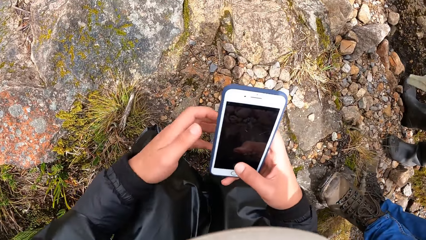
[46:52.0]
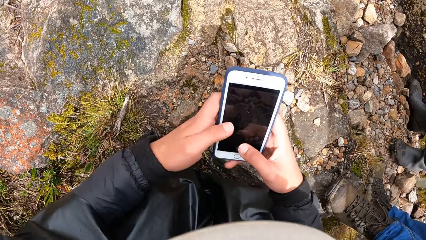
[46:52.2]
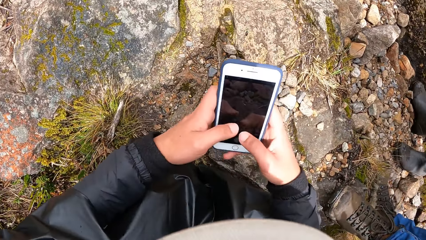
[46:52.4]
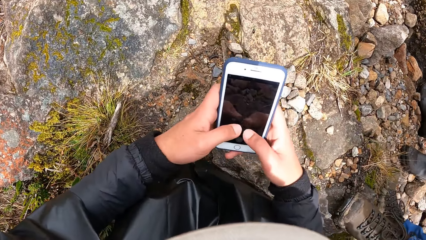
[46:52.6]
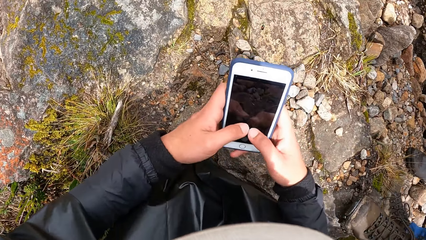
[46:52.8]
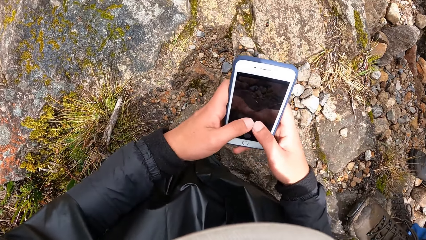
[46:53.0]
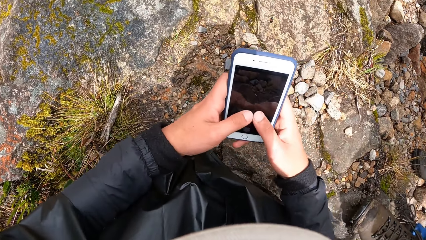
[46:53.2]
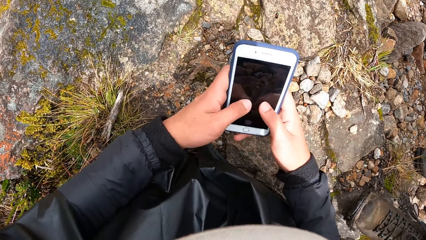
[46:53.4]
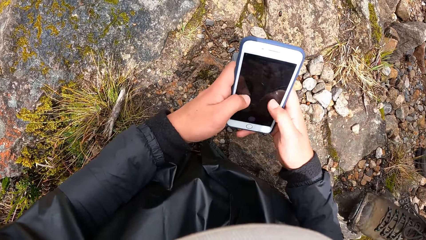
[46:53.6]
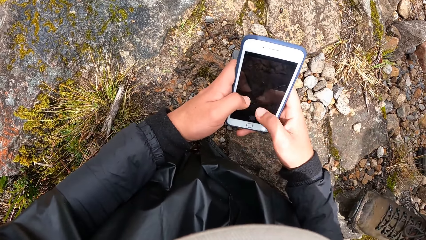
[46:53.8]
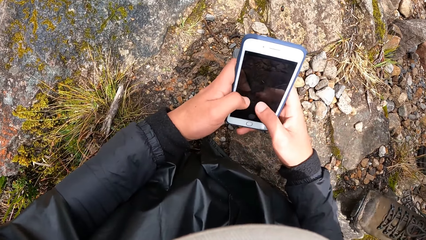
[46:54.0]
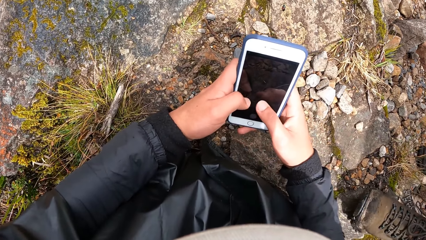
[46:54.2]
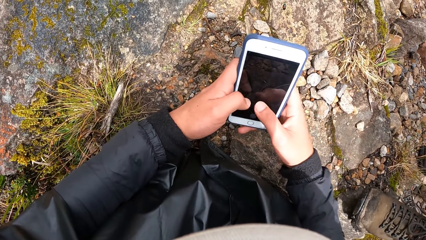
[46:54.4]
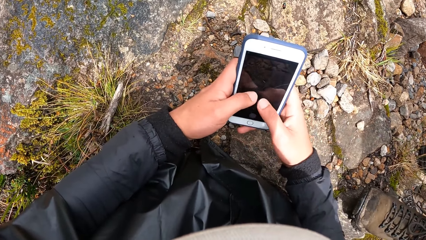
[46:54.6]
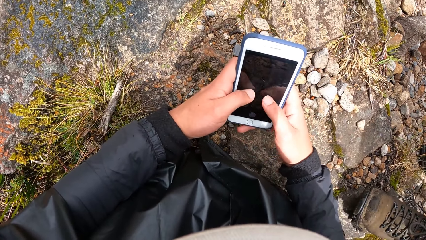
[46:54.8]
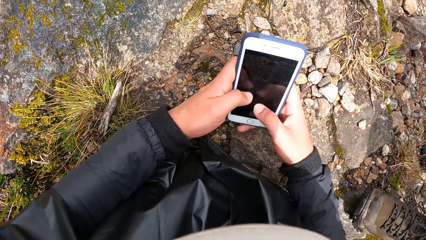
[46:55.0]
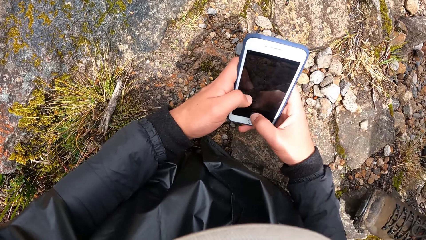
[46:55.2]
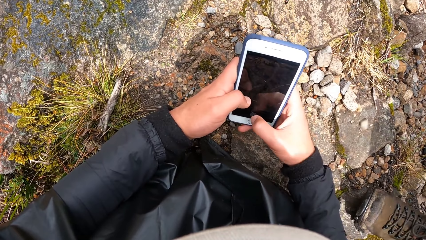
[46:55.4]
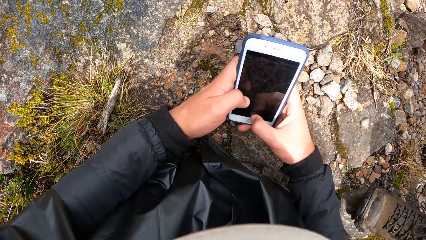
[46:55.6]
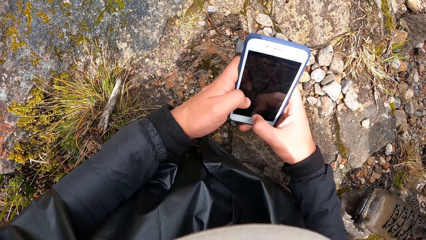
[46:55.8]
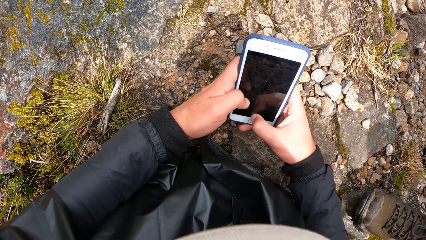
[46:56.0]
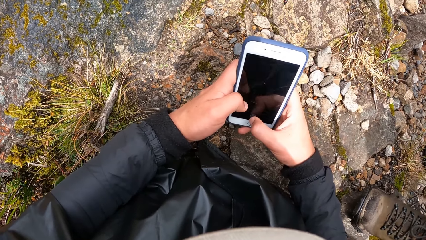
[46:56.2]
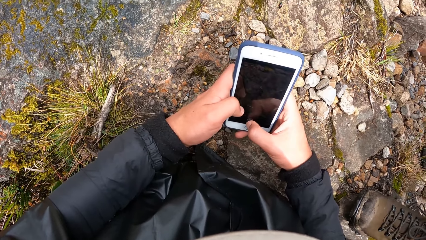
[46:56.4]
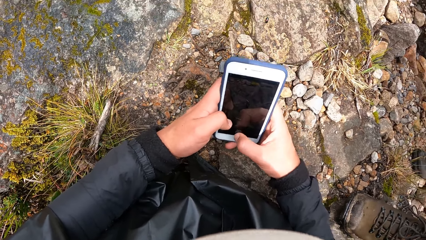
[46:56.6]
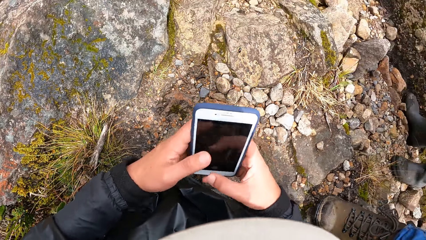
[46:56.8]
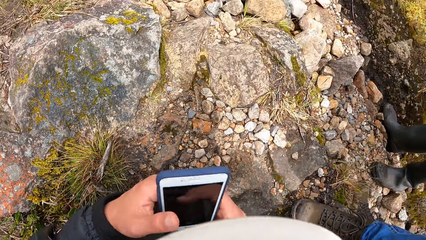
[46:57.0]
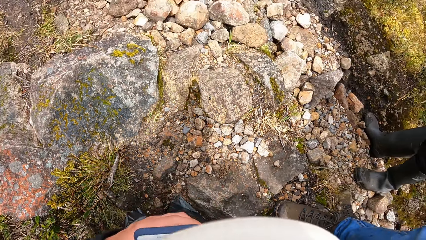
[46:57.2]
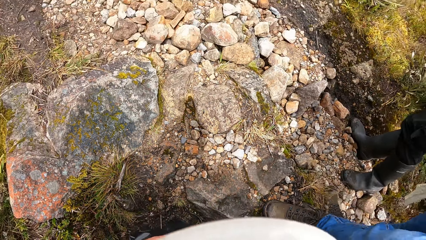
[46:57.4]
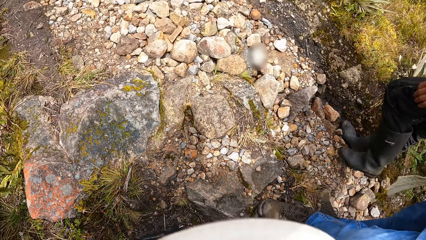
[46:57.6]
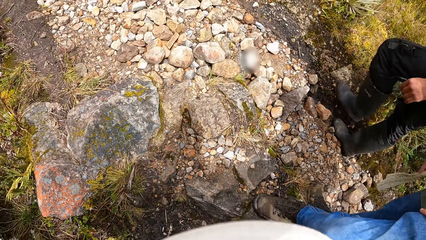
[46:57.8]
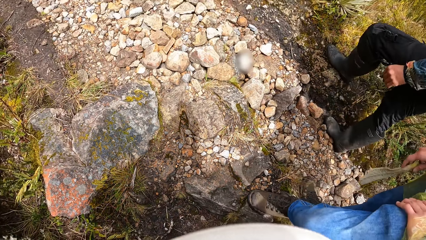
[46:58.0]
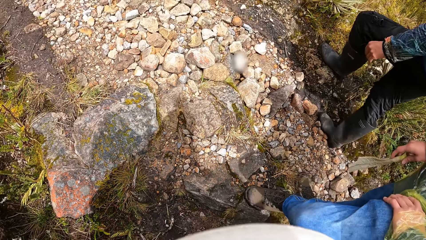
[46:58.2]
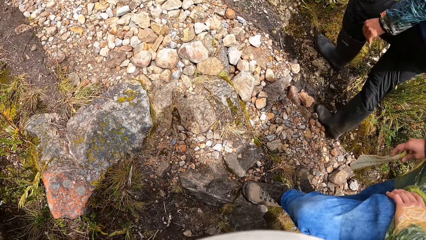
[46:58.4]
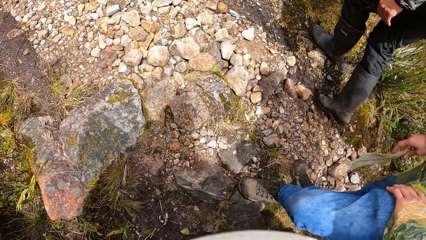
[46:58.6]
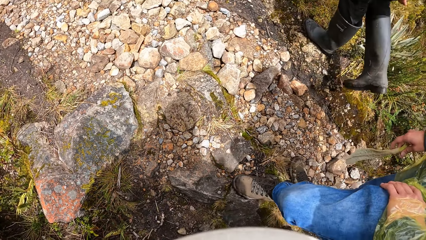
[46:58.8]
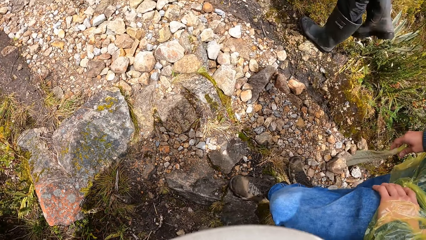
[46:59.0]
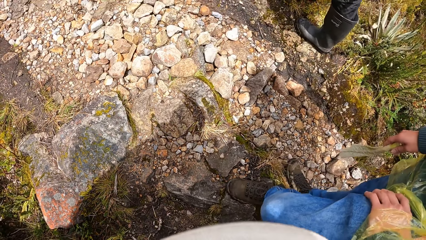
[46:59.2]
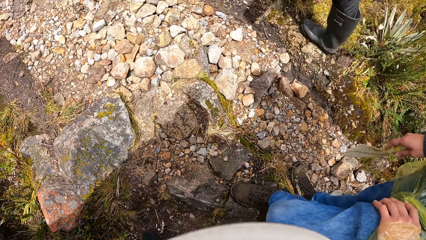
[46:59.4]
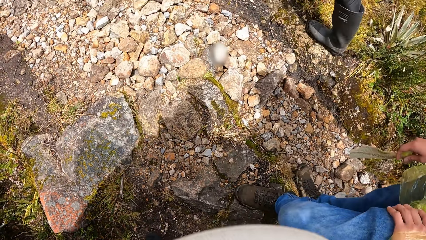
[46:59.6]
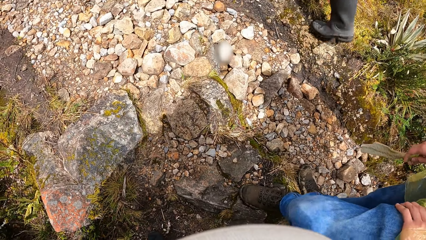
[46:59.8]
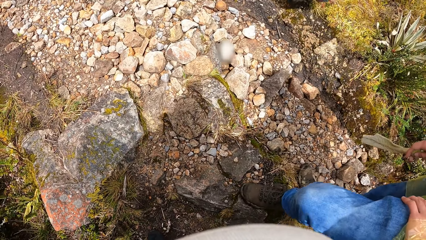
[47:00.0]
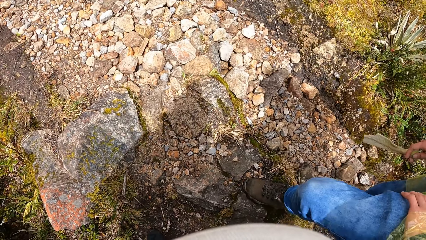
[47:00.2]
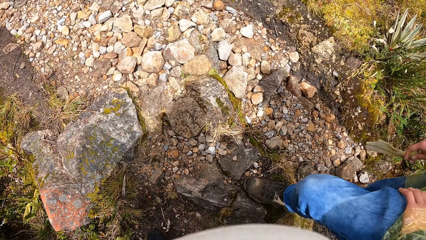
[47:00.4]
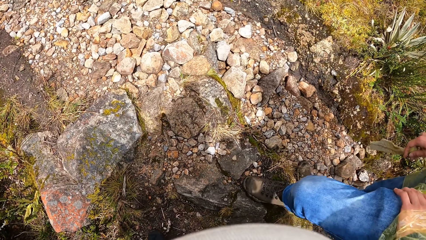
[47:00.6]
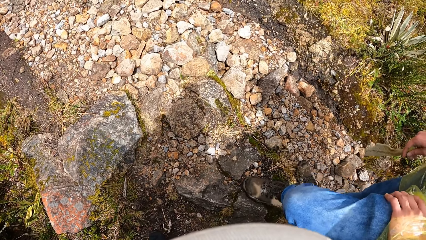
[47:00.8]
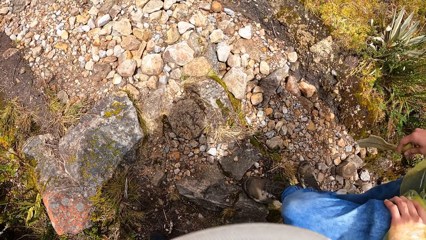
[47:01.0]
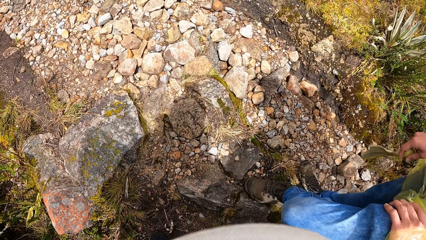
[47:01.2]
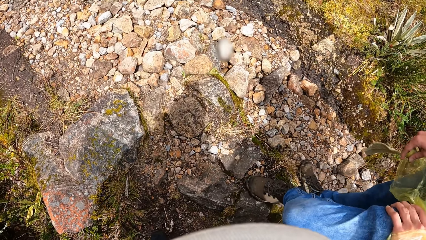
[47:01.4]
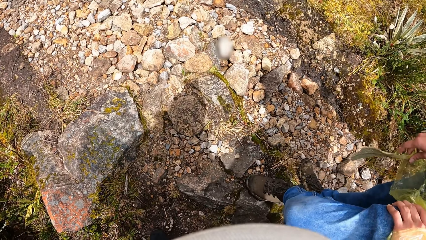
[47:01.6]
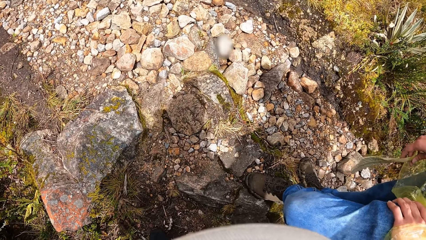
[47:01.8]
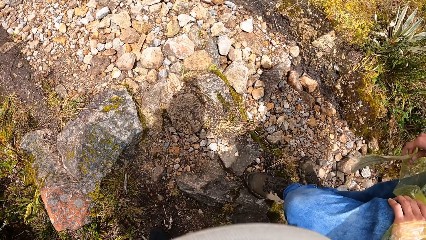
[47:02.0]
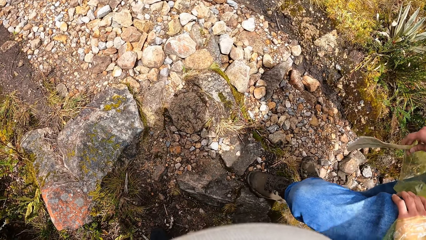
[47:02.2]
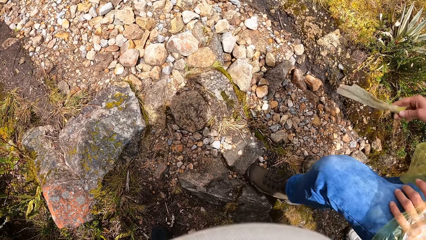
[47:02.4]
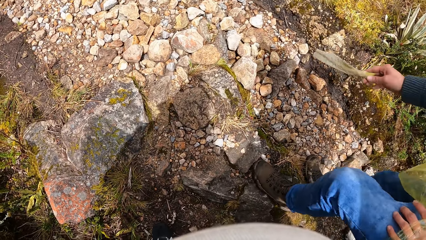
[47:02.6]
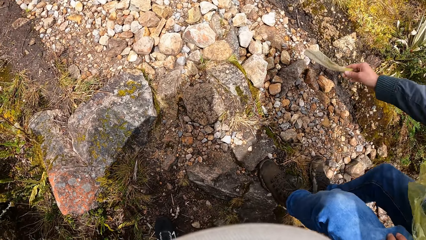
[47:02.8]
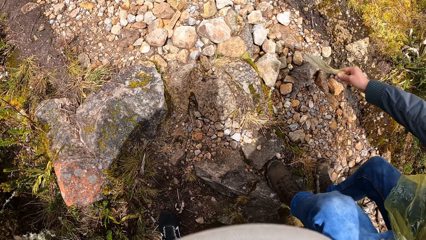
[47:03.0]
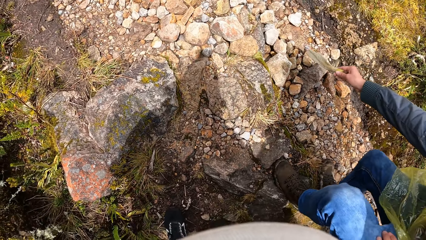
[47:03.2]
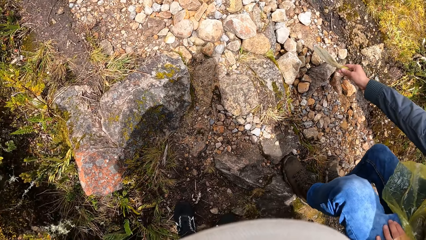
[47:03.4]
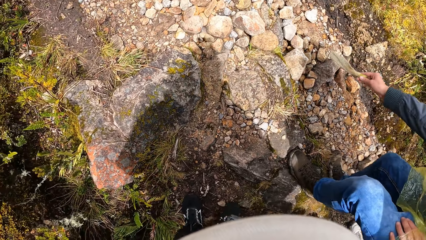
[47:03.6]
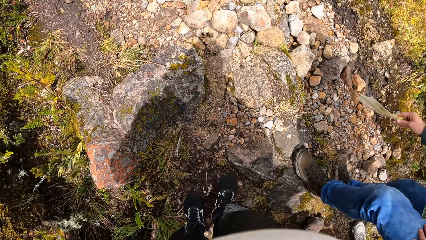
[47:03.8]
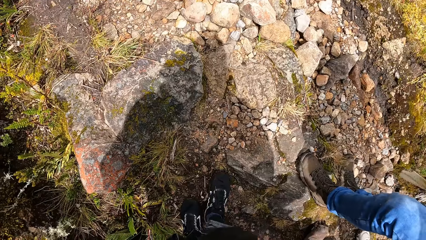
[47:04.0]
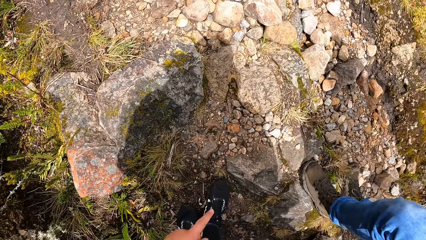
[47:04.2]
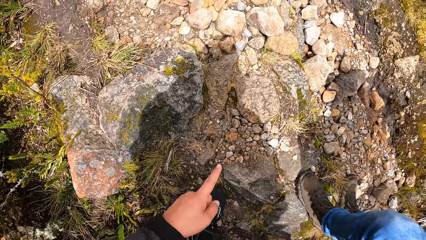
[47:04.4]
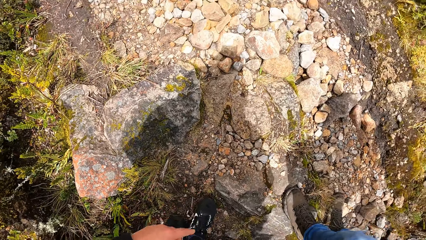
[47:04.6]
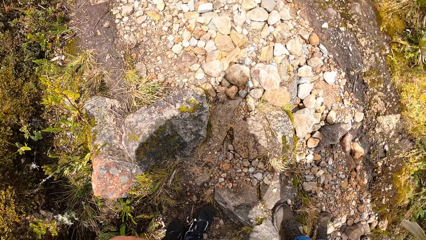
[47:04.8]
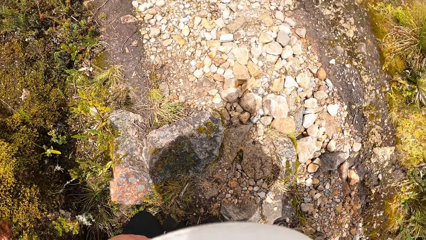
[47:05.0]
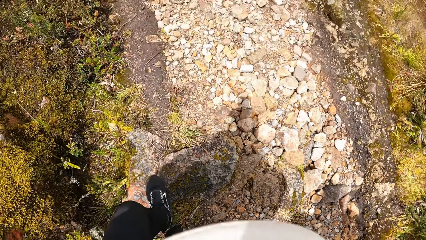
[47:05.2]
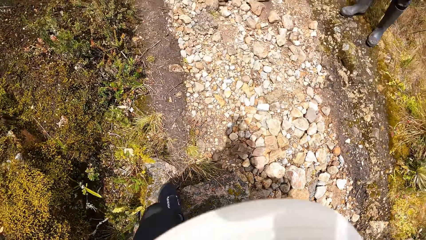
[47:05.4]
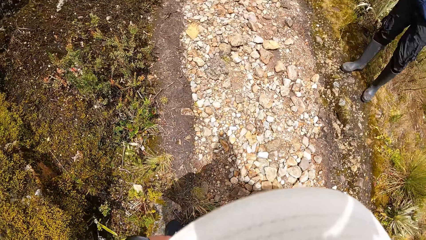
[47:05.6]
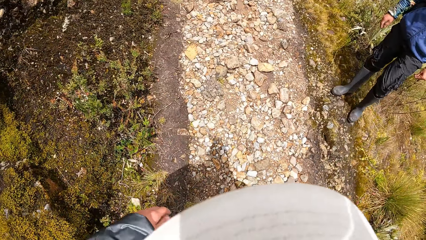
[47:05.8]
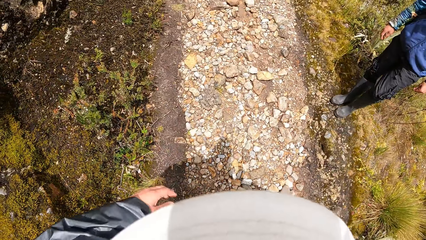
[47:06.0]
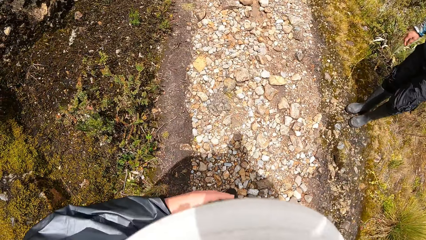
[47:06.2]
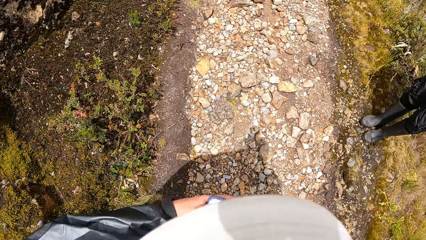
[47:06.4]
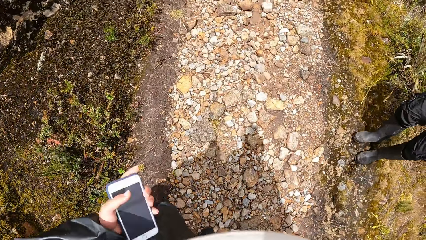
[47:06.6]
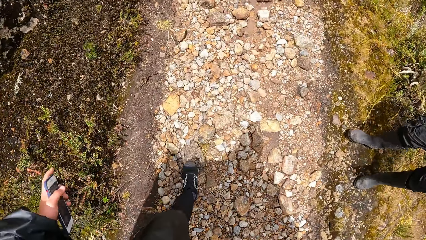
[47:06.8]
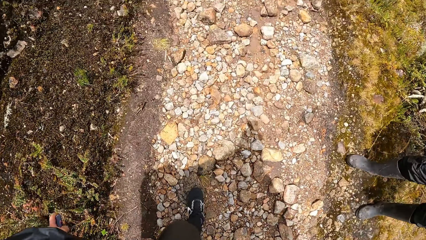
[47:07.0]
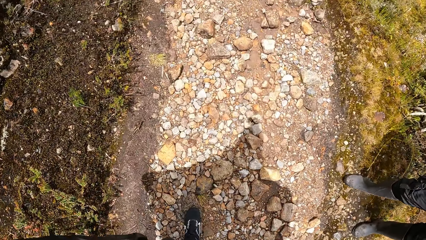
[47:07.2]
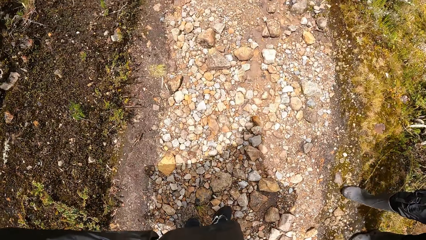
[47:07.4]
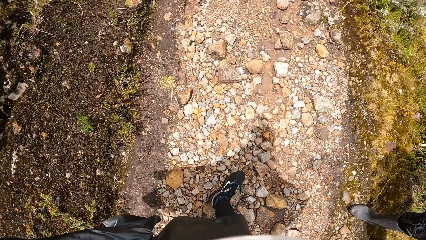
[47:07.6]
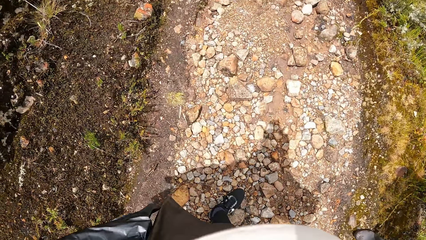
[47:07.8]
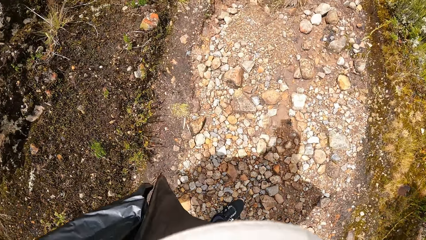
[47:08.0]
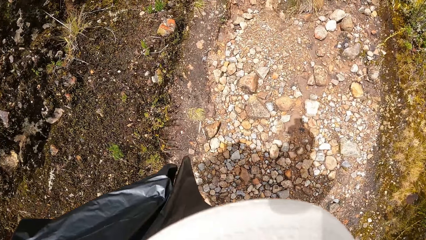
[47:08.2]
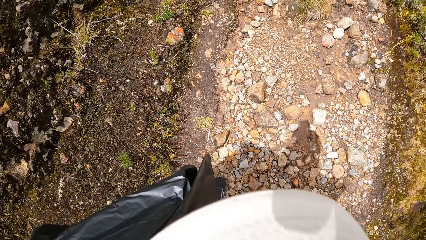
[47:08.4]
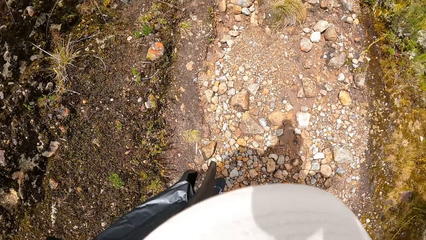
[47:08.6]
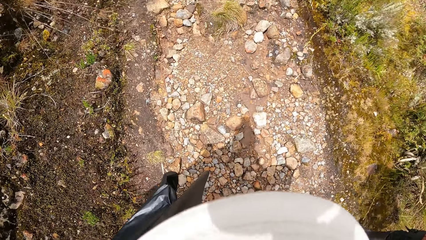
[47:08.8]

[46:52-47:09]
The camera wearer looks at the rock. A woman points at the ground. The camera wearer points to the ground with his left index finger. He pulls out a mobile phone from his pocket with his left hand. He puts the phone in the pocket.
